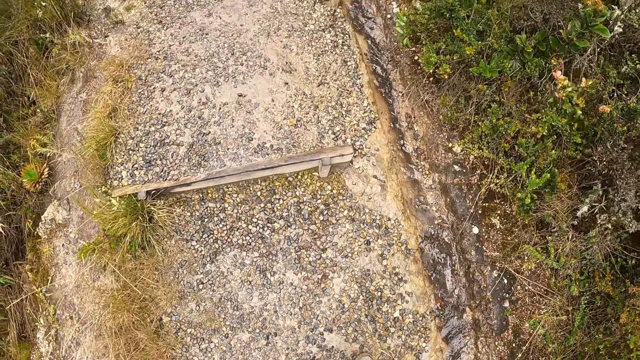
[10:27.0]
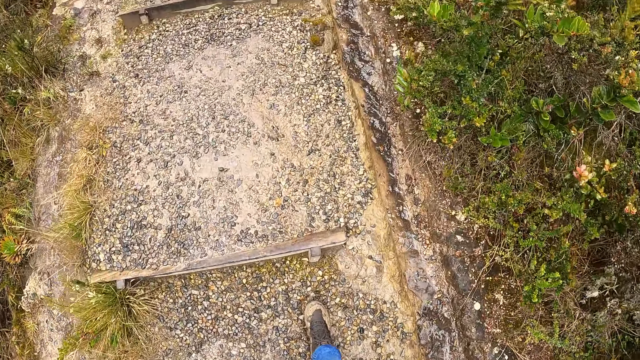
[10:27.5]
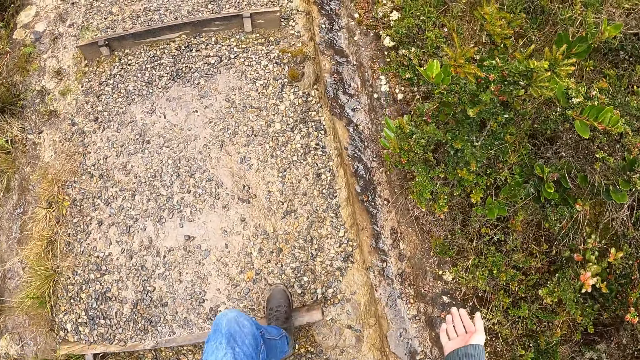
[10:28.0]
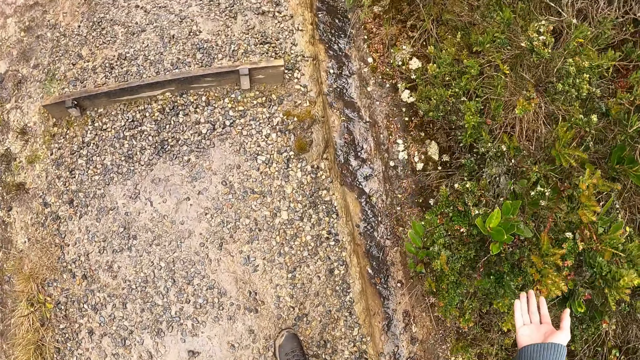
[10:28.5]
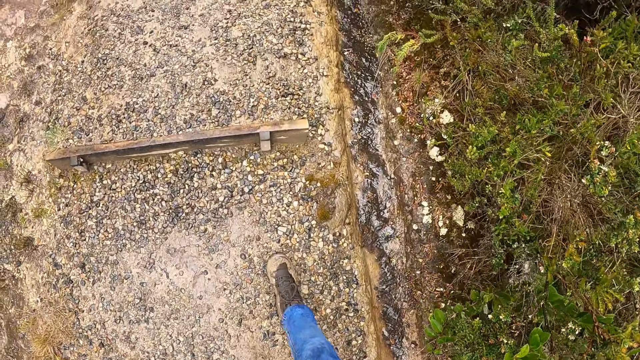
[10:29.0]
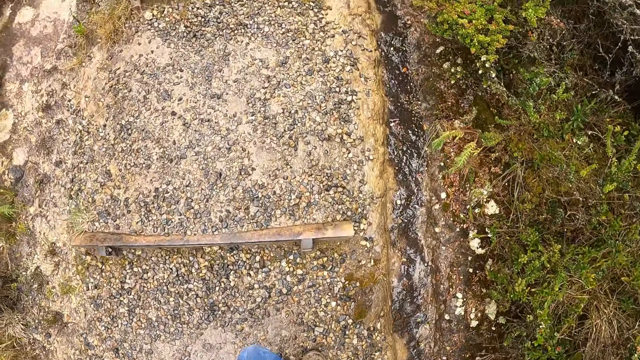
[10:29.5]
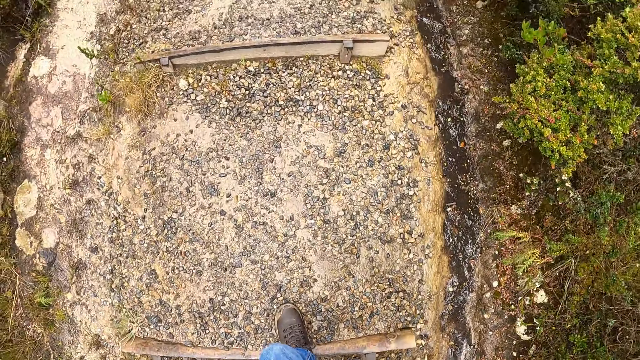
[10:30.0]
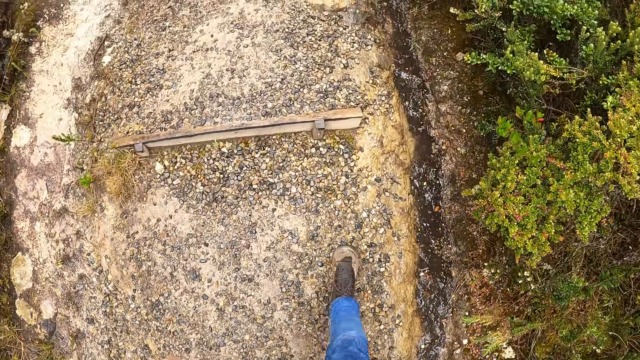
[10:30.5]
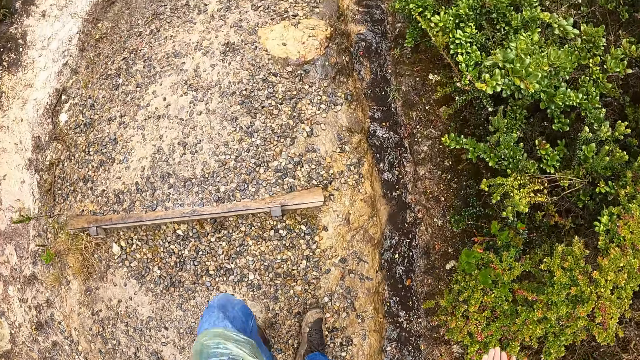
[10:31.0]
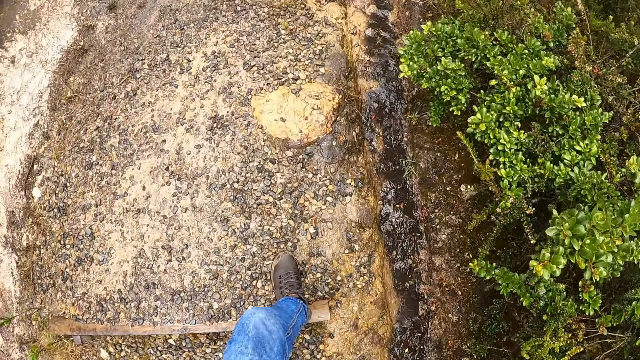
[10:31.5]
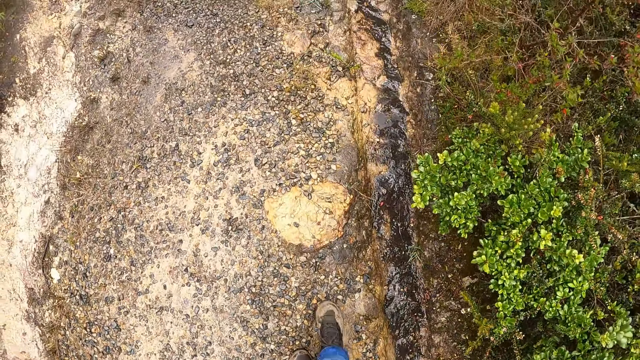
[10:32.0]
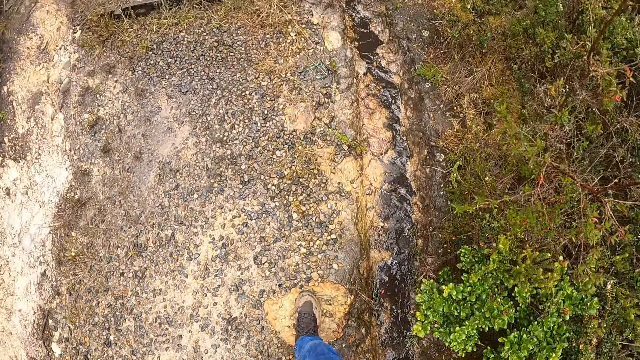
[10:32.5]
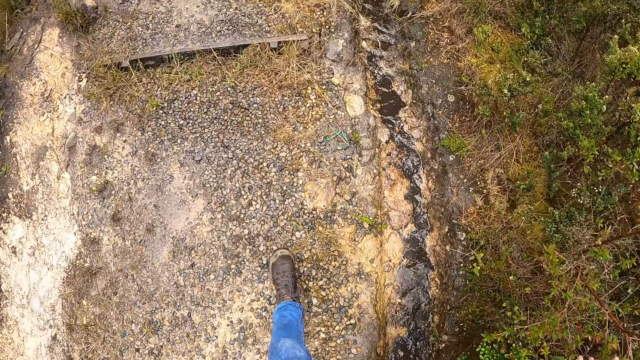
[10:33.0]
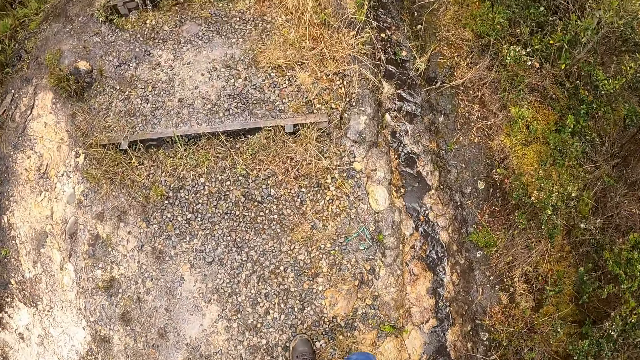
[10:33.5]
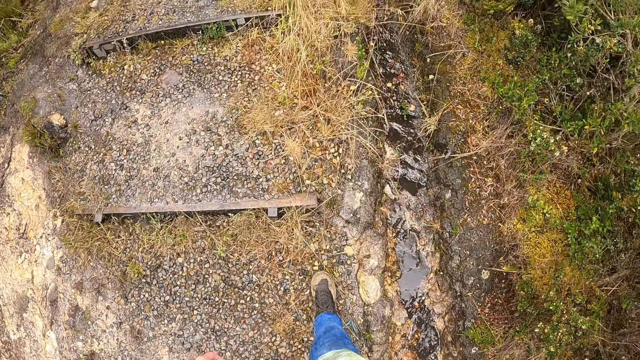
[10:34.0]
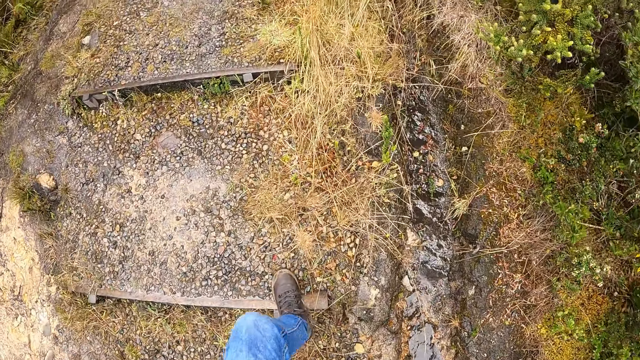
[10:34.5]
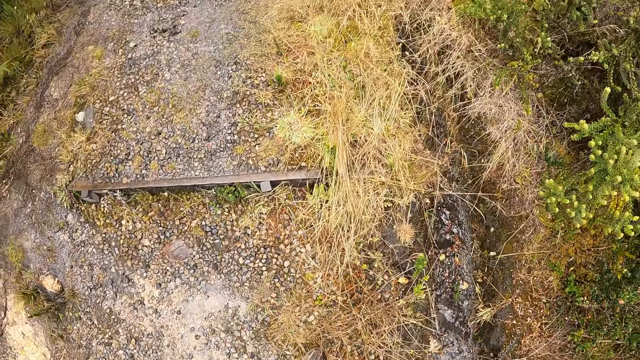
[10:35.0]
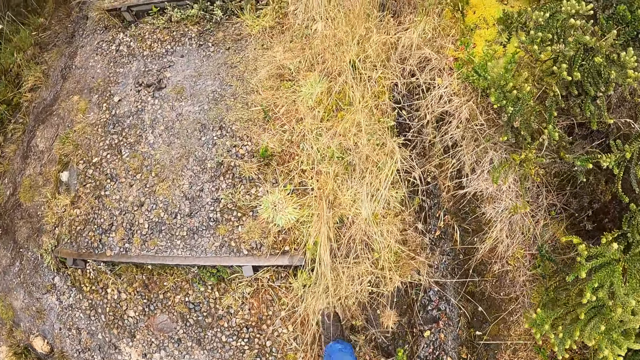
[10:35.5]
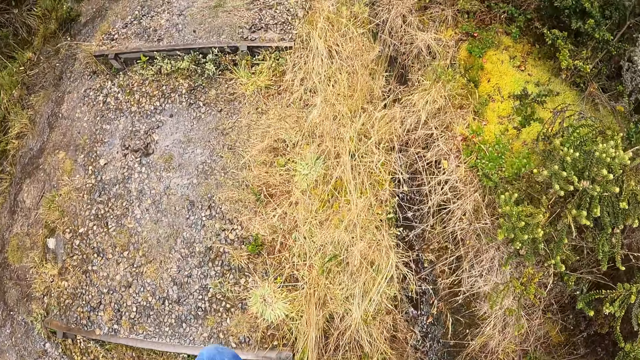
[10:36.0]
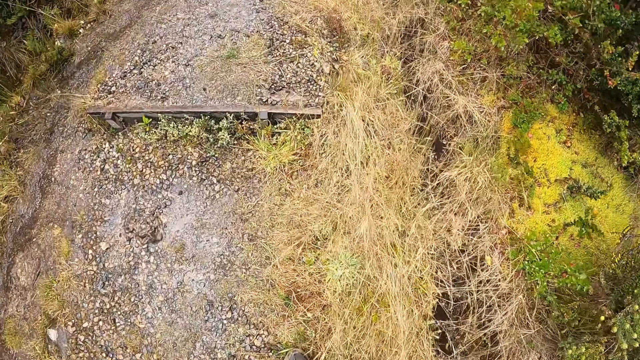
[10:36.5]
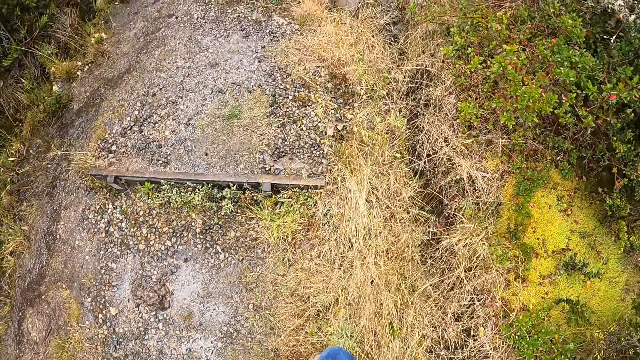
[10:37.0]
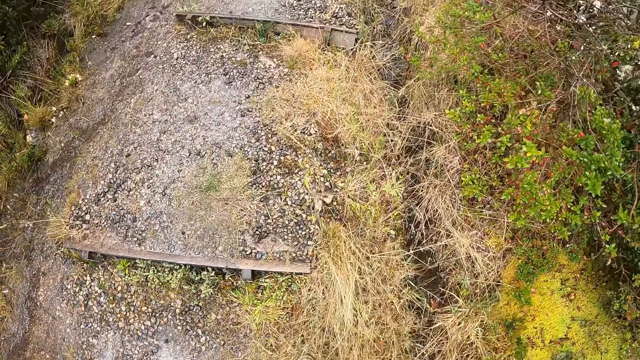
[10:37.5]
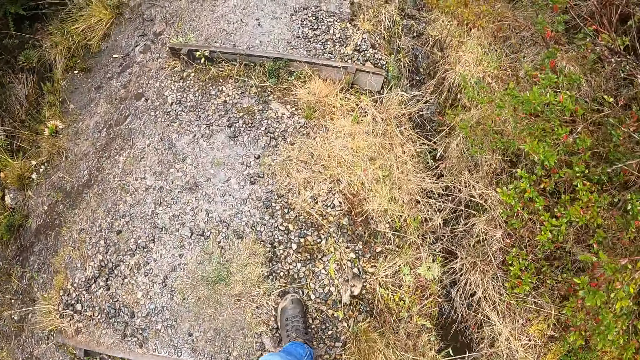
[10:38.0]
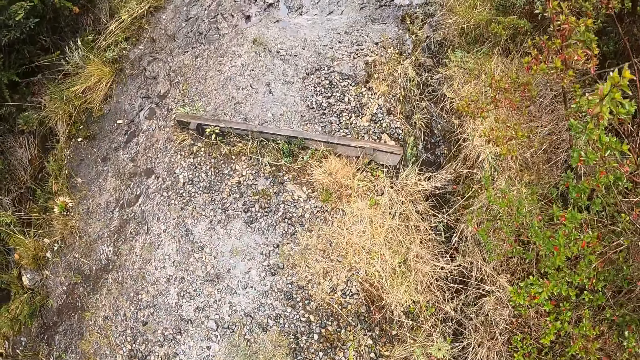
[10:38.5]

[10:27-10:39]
The camera wearer touches a bush.

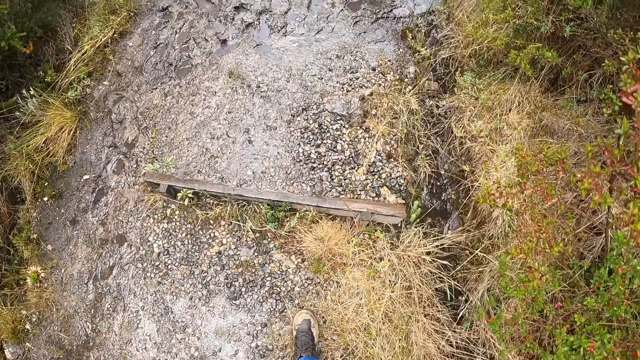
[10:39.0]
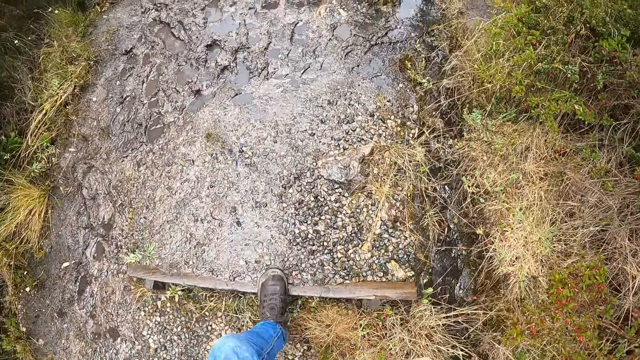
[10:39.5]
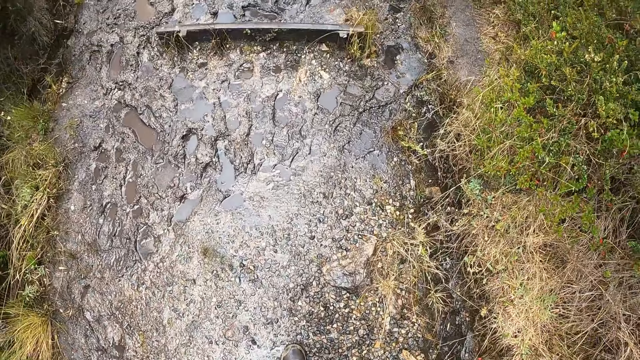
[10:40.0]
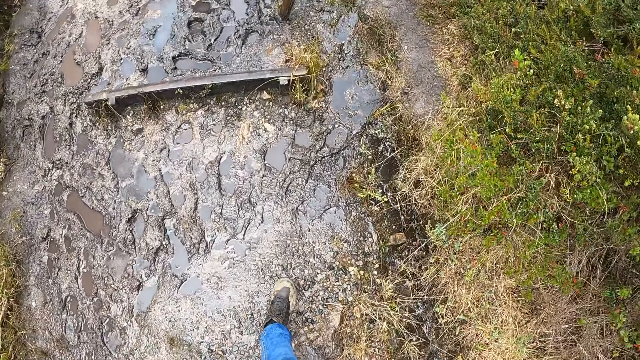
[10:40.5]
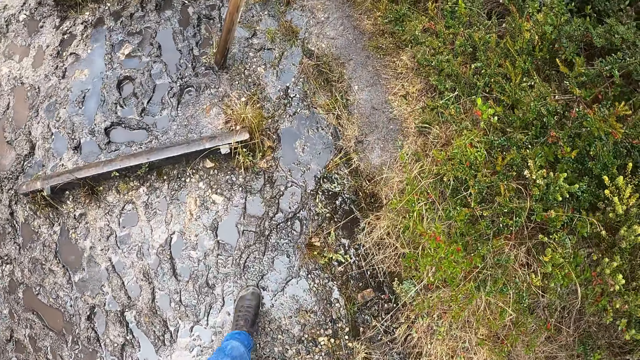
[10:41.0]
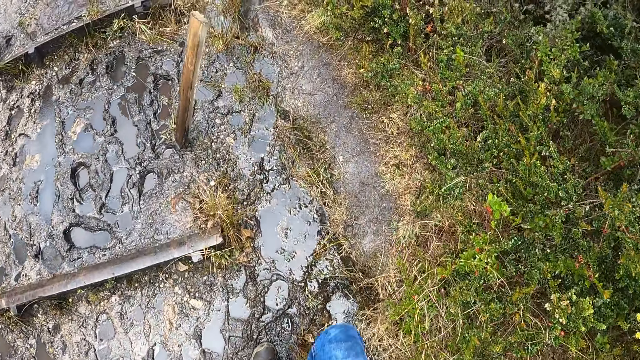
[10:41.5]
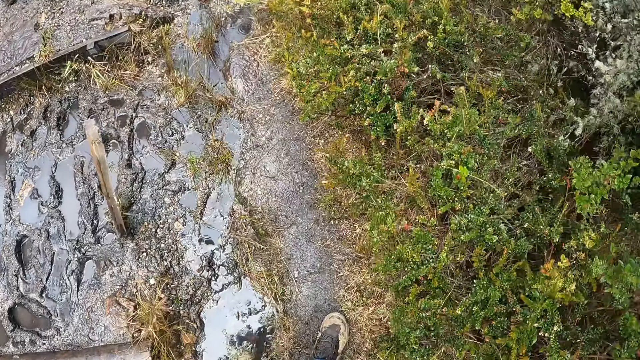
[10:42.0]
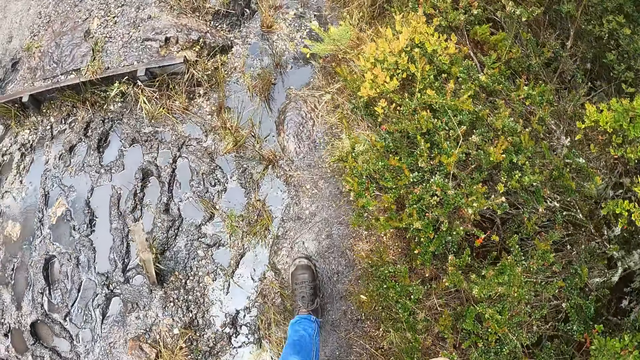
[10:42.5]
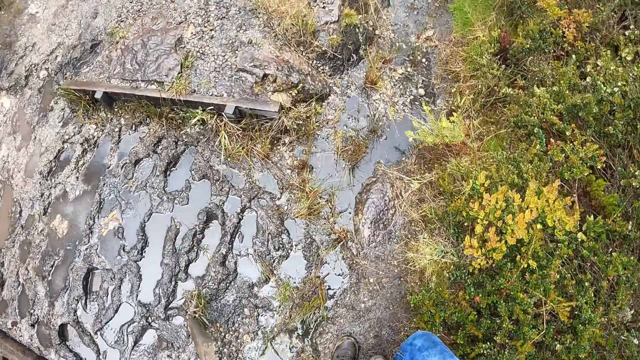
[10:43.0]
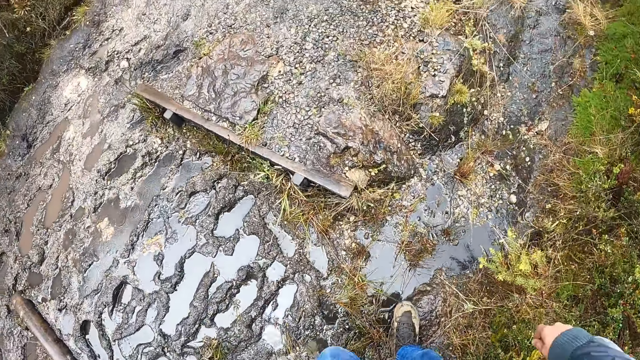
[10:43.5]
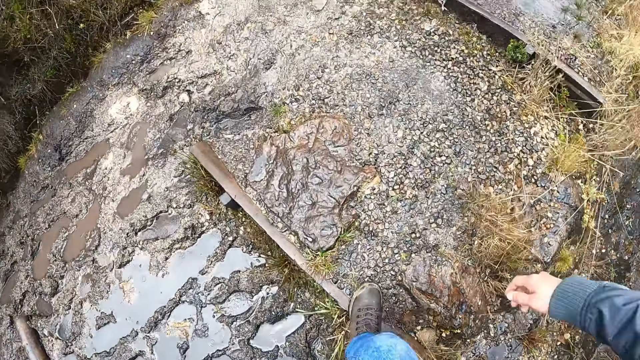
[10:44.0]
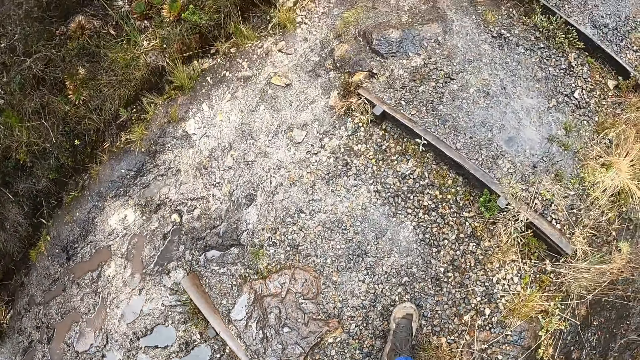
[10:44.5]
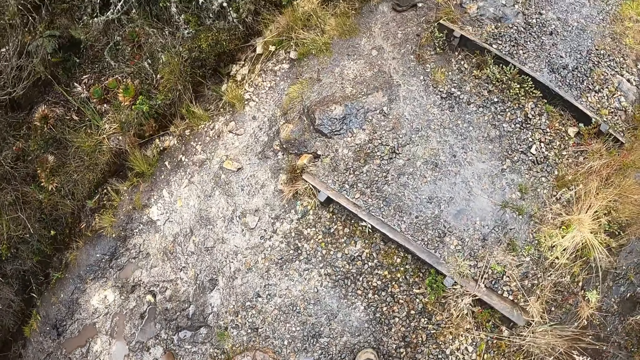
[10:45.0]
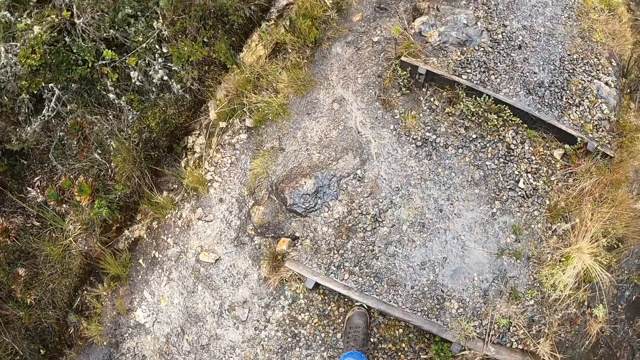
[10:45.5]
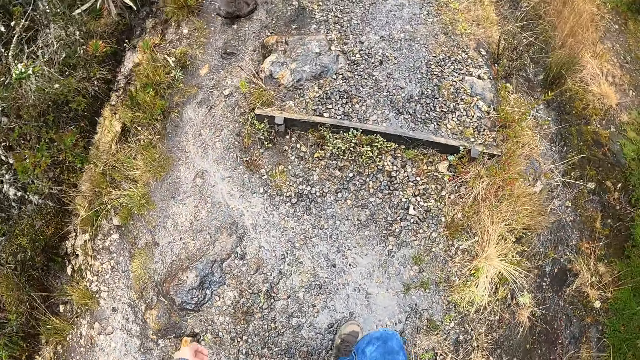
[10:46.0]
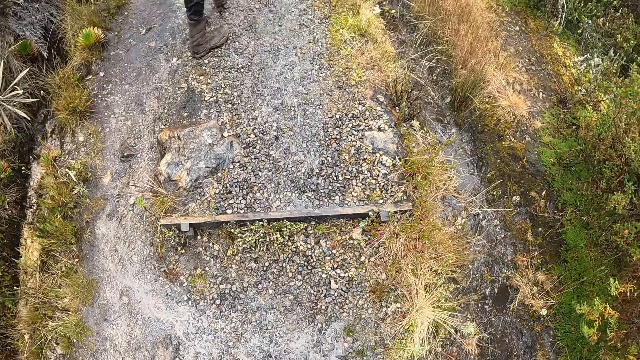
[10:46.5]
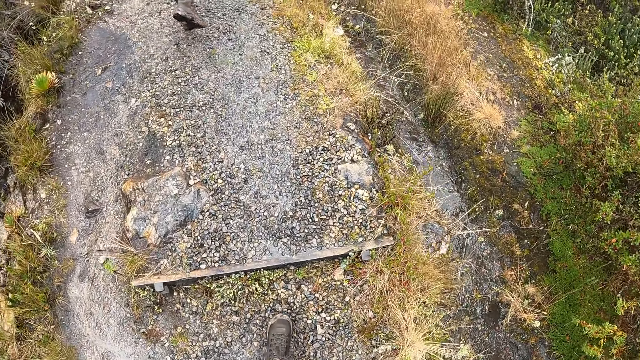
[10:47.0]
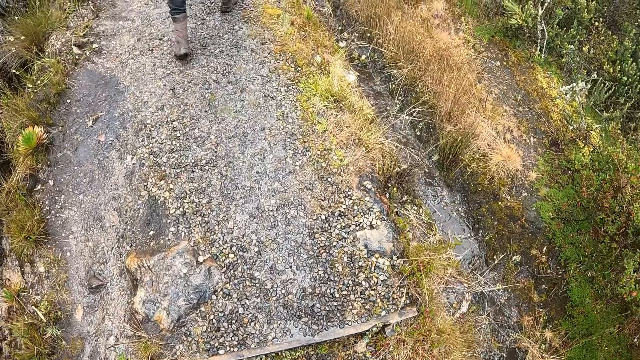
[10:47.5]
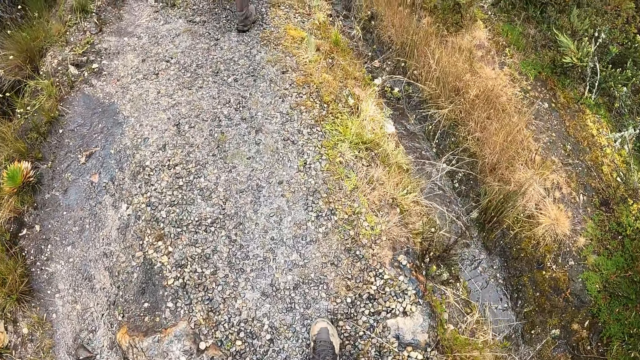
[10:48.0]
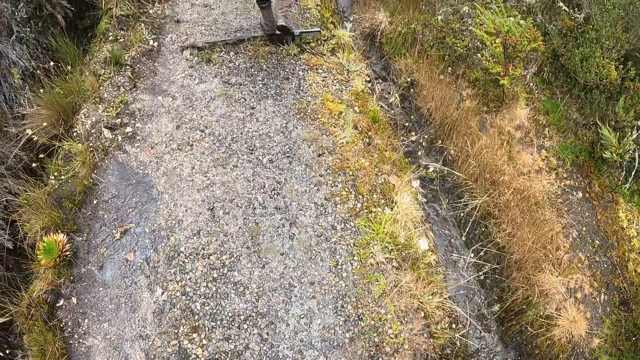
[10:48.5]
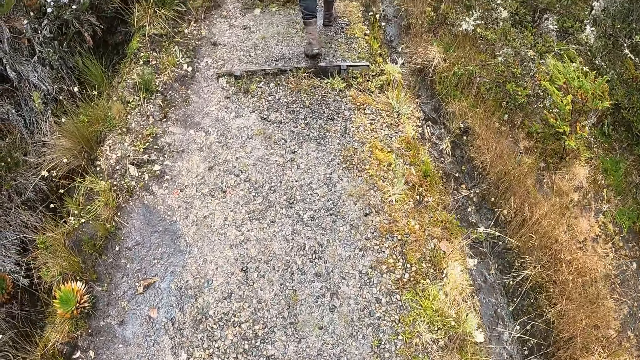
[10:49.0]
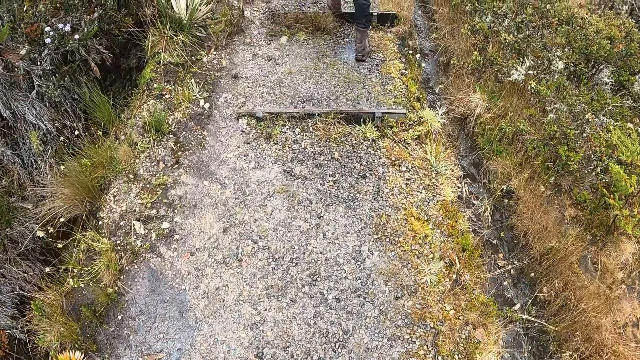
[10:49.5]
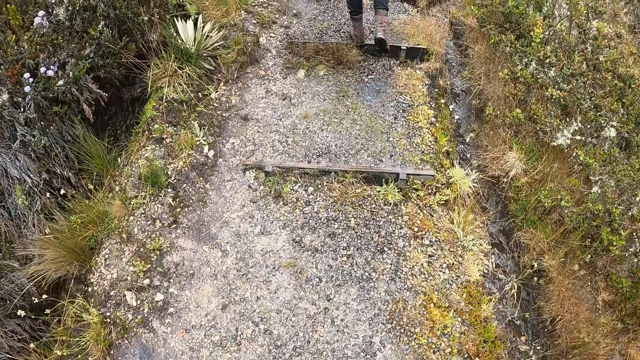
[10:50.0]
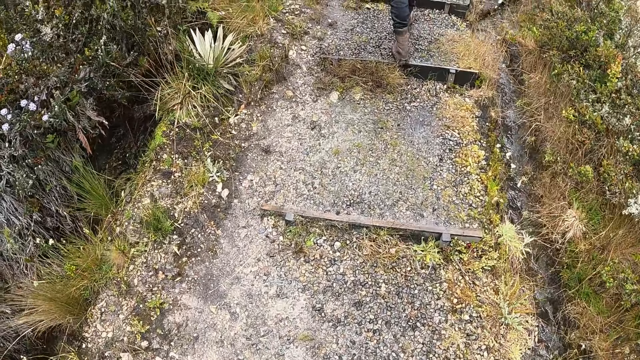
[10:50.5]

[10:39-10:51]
The camera wearer jumps a mud puddle. They walk on a hiking trail. They jump a mud puddle.
